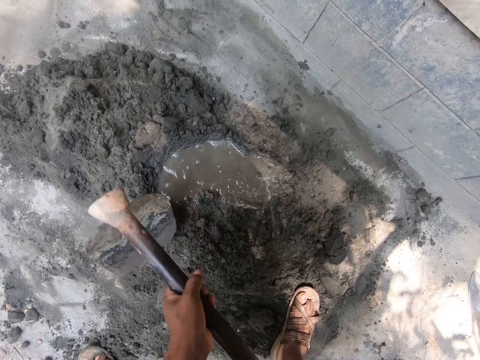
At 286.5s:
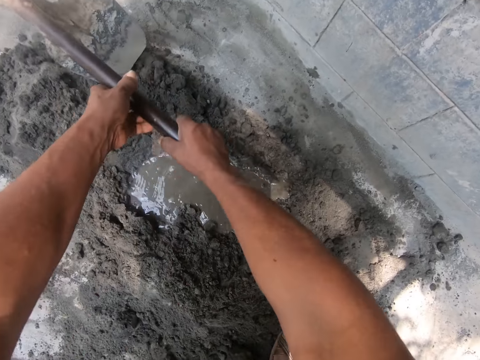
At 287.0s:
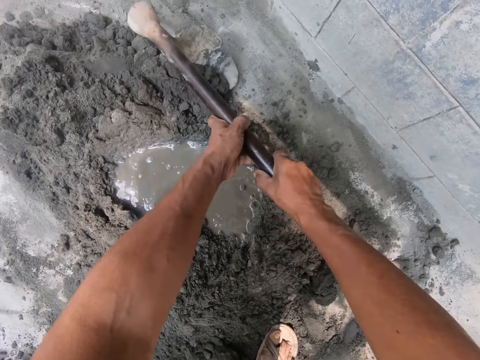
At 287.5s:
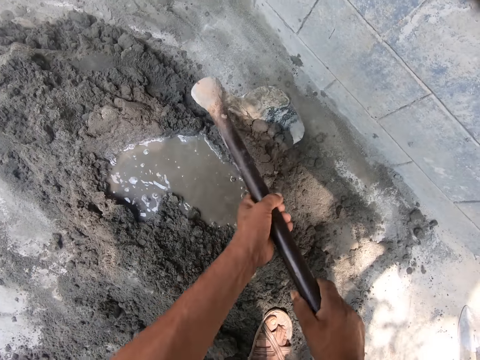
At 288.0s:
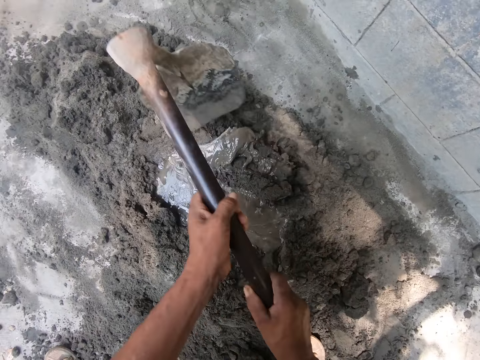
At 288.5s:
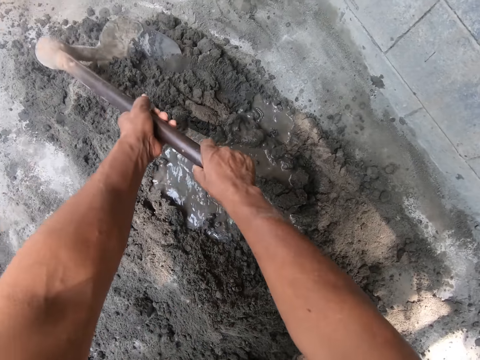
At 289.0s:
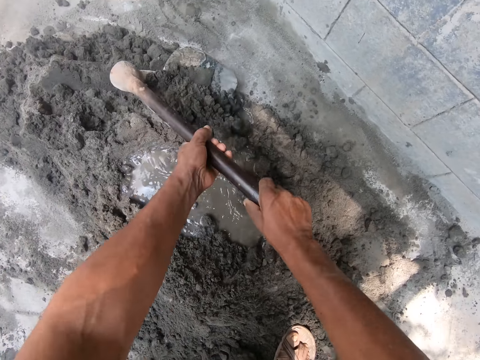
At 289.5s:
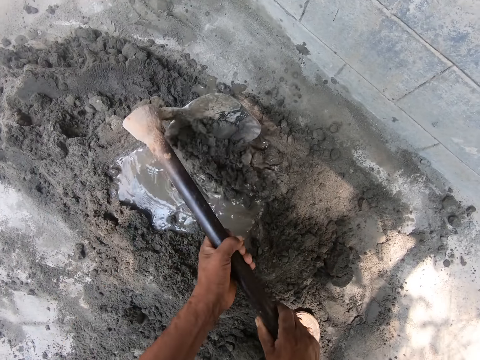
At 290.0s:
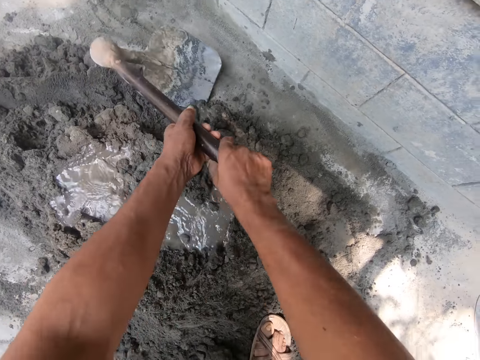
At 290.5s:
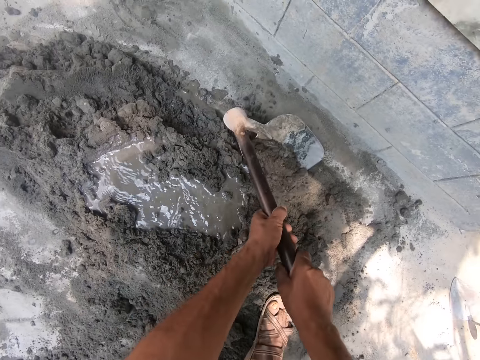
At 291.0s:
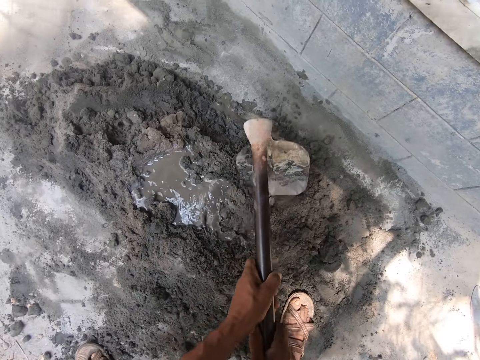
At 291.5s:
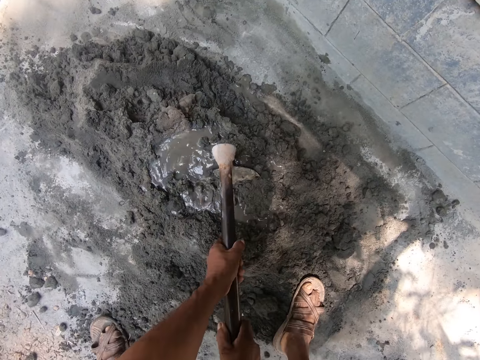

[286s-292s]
The camera wearer turns the cement with water on the ground with the hoe in his hands.

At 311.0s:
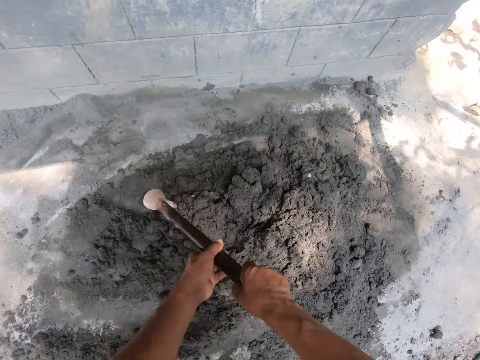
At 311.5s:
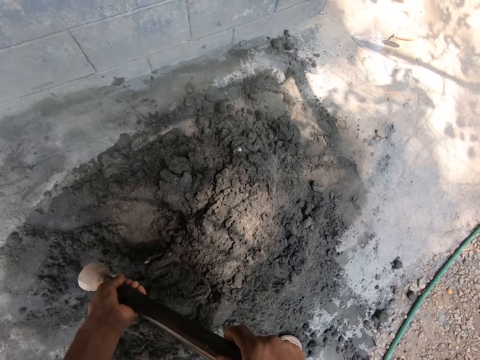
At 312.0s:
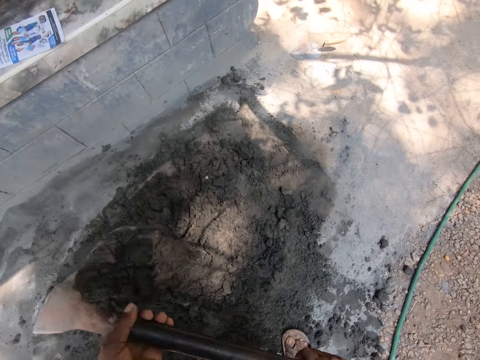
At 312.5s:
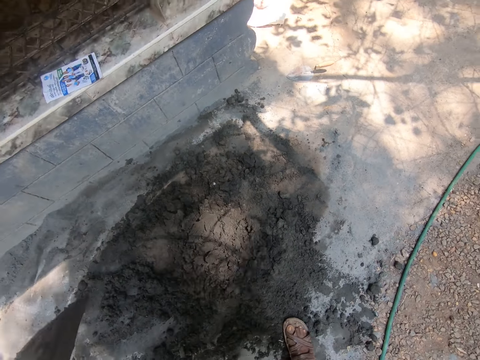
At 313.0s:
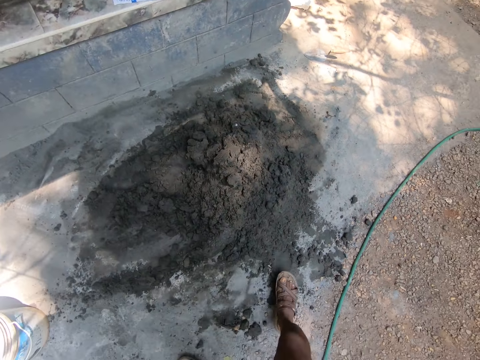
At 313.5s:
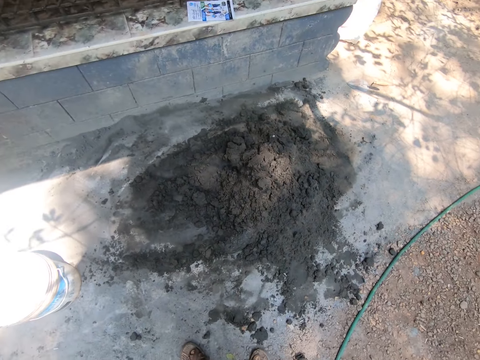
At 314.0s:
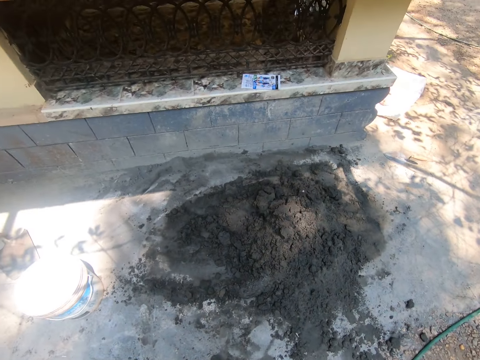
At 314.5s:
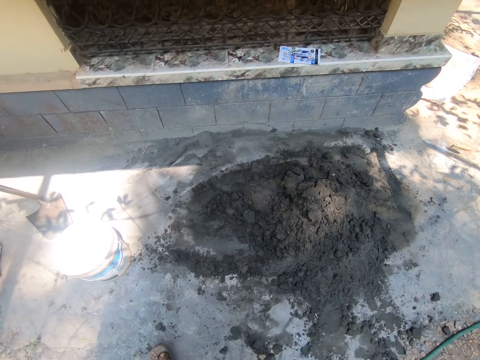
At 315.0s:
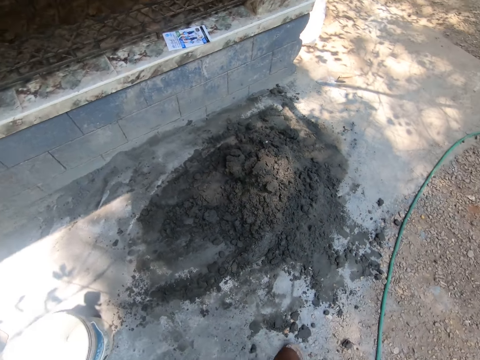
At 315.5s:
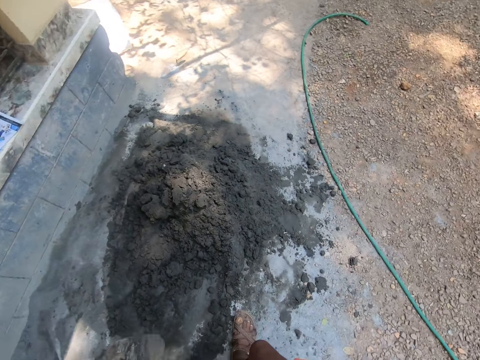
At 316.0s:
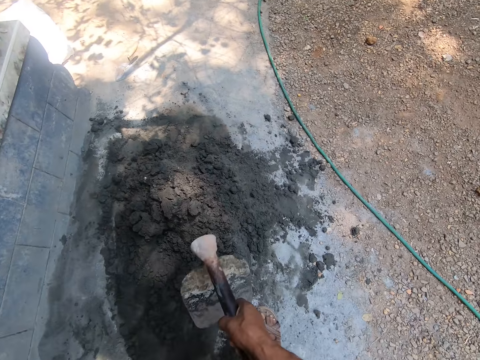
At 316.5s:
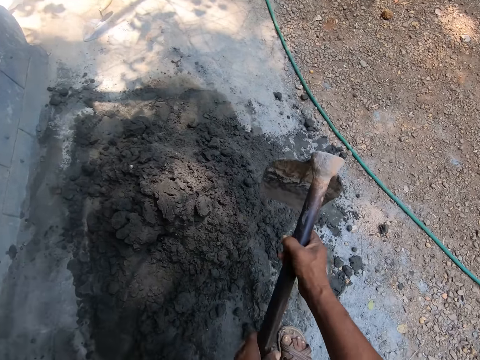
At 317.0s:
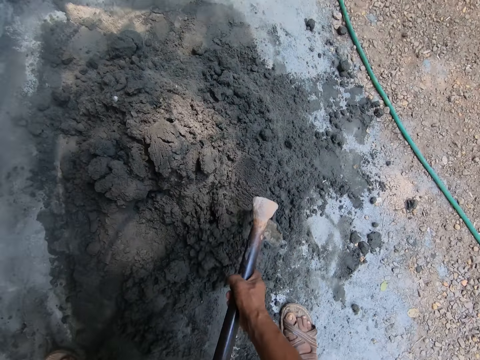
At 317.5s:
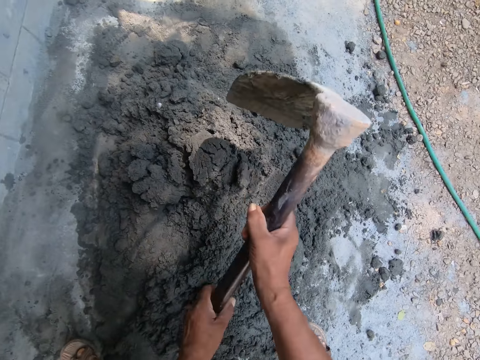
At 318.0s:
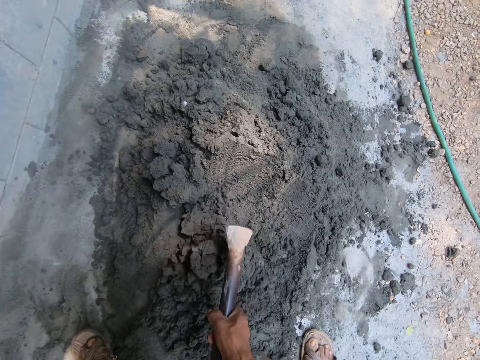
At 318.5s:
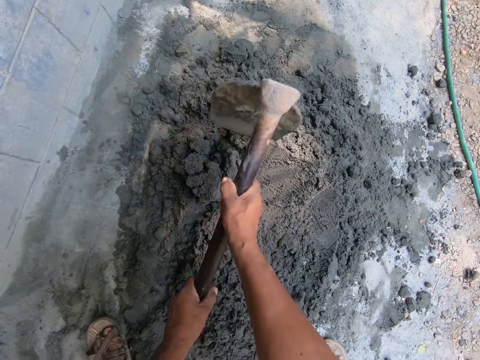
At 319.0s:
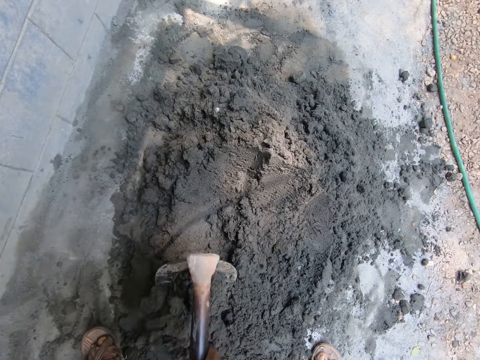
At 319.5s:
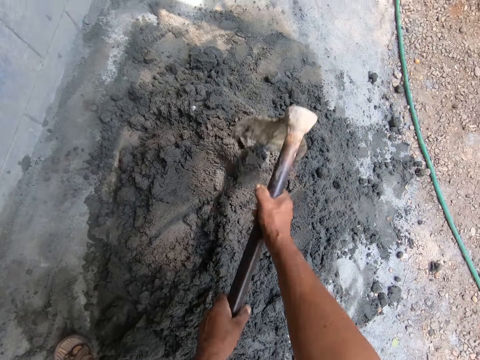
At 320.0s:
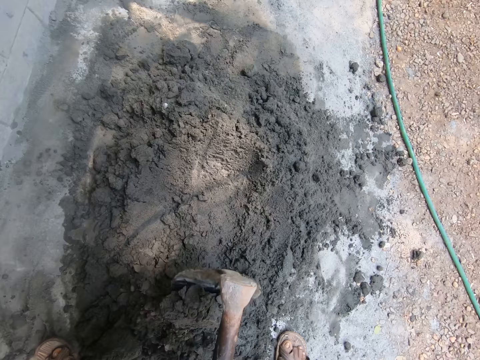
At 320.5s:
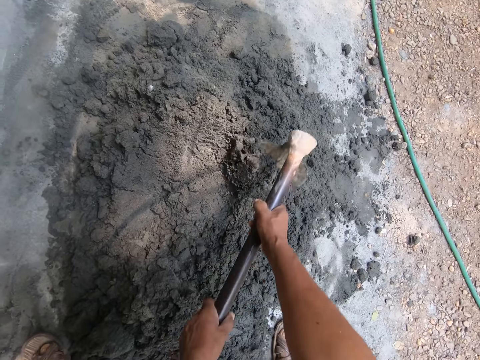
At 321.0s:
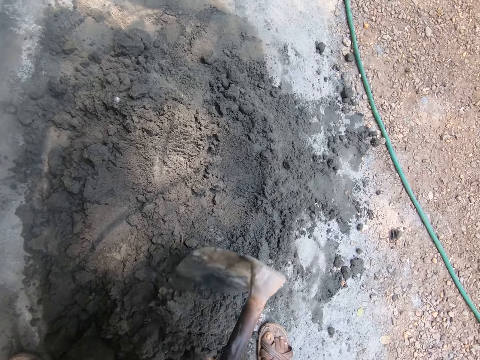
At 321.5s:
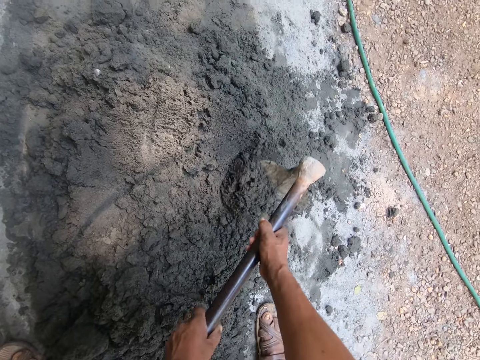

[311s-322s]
The camera wearer removes the hoe from the cement mix with his hands. He turns the cement mix on the ground with the hoe in his hands.

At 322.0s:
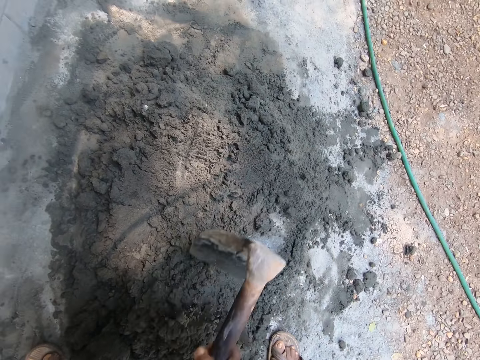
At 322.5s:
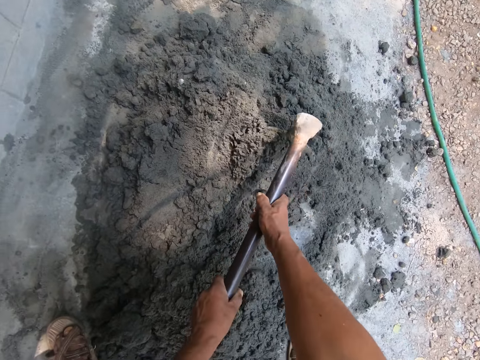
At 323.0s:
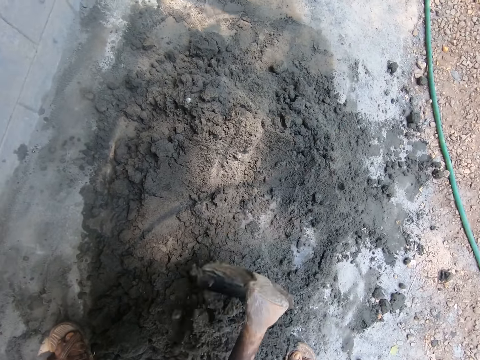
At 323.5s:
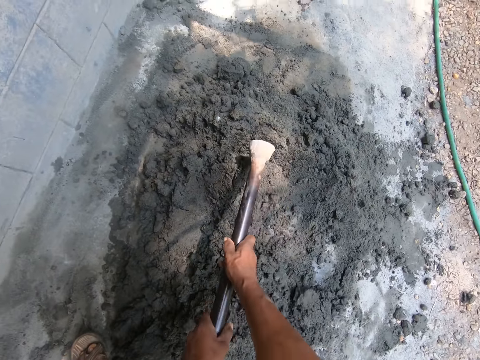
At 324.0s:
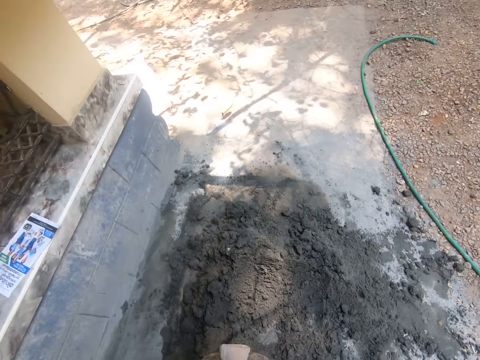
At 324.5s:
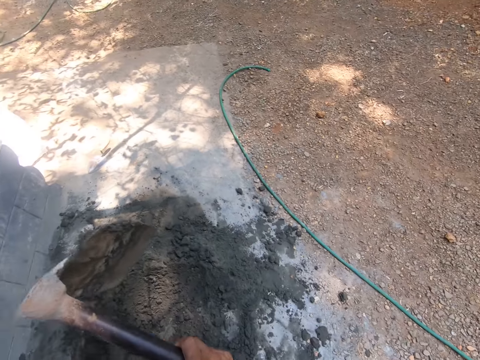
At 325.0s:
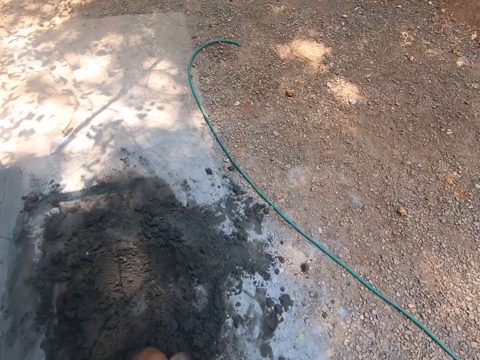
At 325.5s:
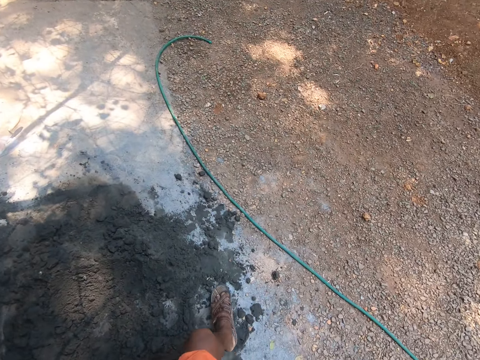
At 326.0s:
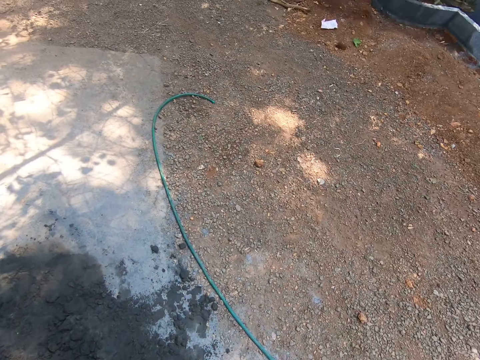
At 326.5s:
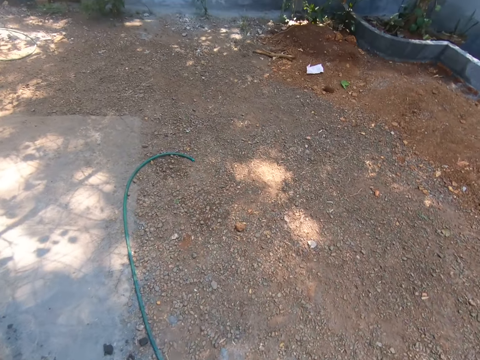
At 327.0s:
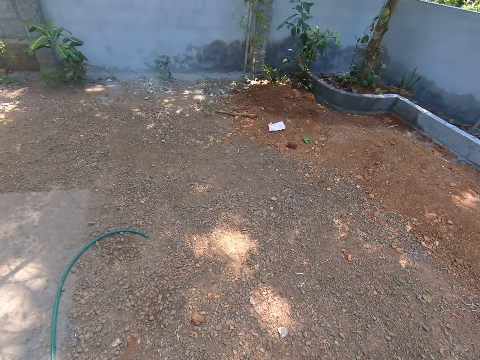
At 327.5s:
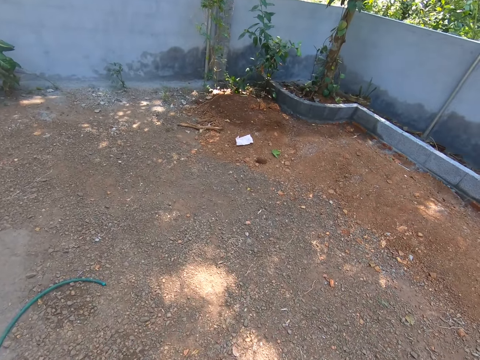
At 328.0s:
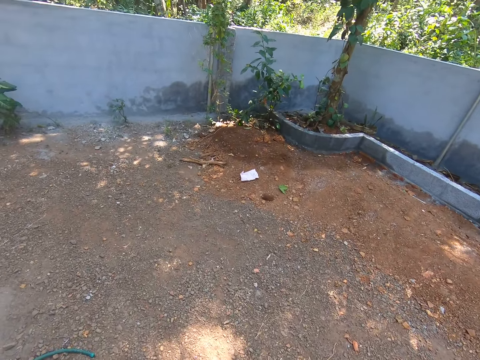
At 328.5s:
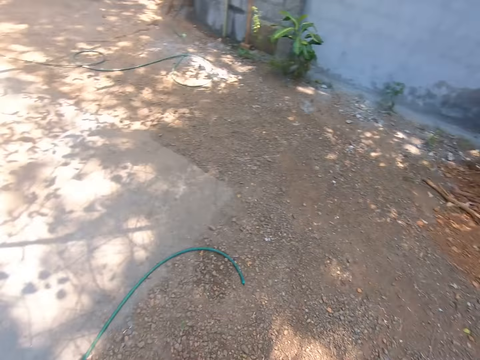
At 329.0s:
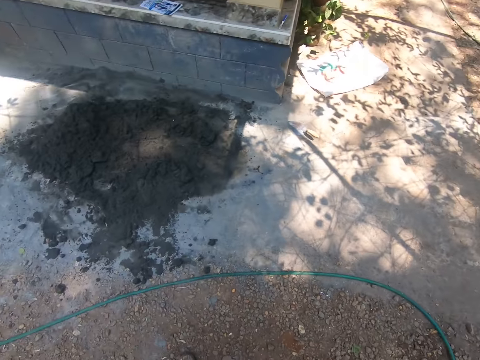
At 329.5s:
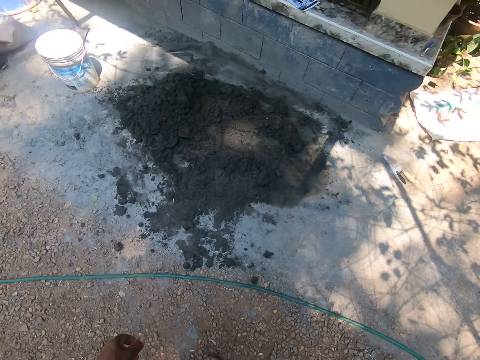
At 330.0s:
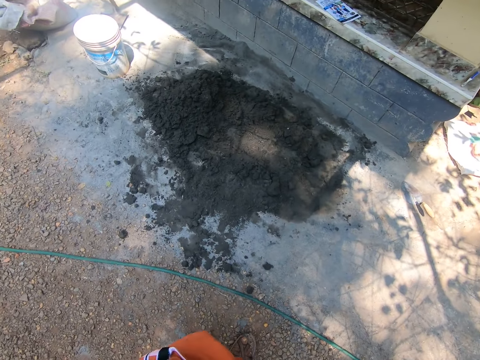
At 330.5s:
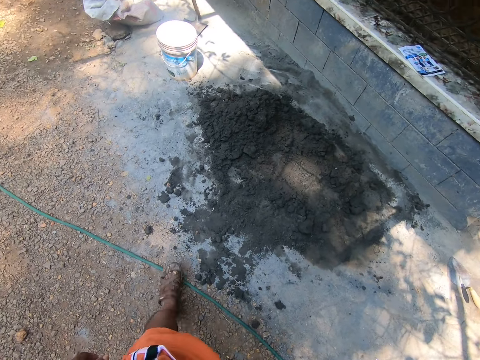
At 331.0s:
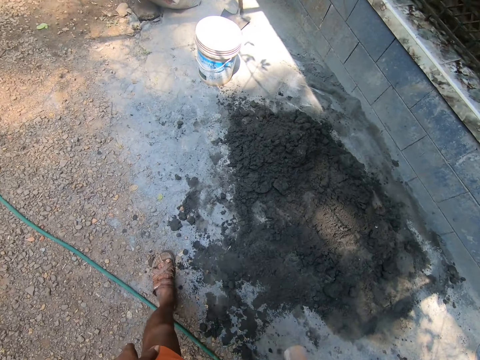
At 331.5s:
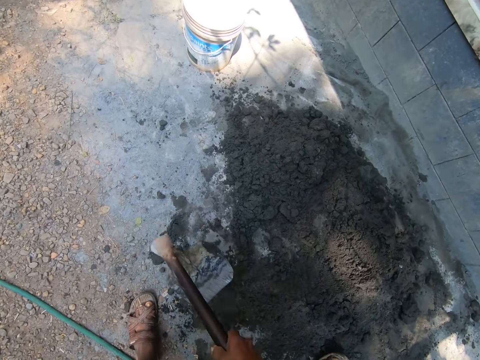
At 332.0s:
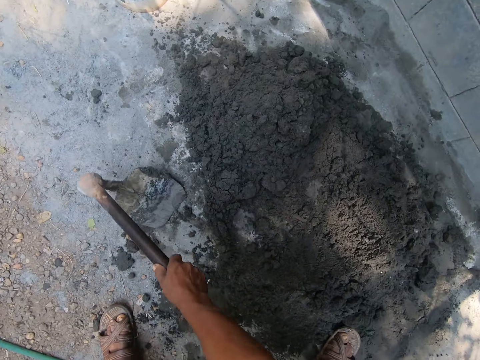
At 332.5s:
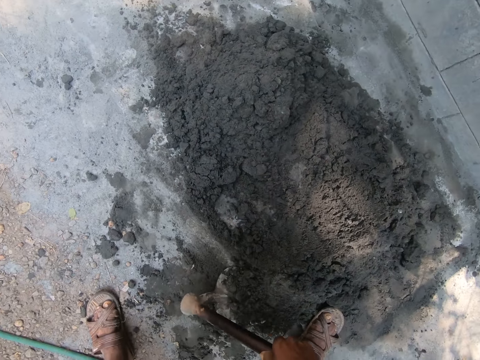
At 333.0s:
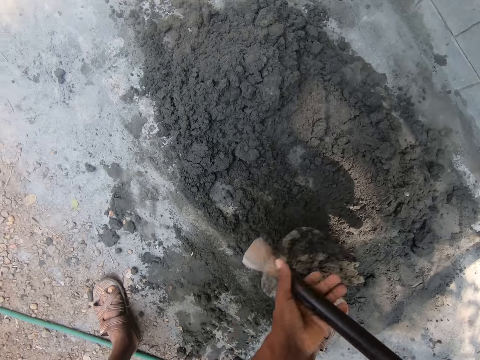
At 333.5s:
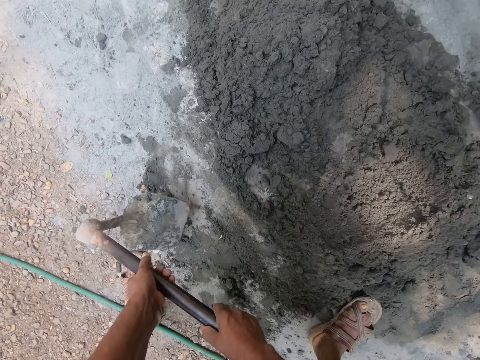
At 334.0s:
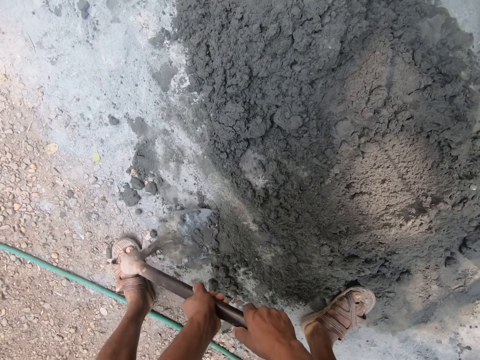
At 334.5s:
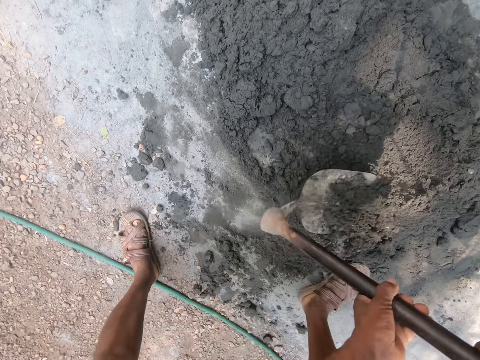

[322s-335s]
The camera wearer removes the hoe from the cement mix with his hands. He lowers the hoe with his hands. He walks away from the cement mix. He converses. He looks around. He walks back to the cement mix. He gathers the cement mix from the ground with the hoe in his right hand. He mixes the cement with the hoe. He holds the hoe with his hands. He gathers the cement mix from the ground with the hoe in his hands.
